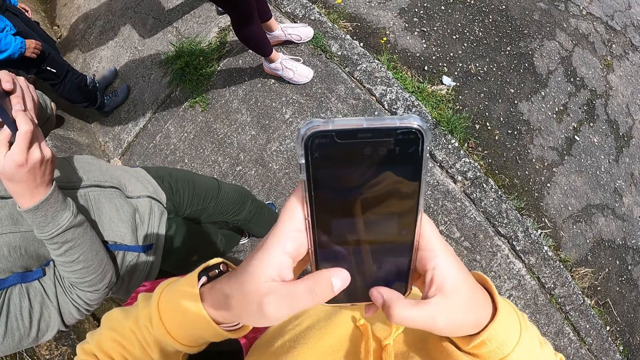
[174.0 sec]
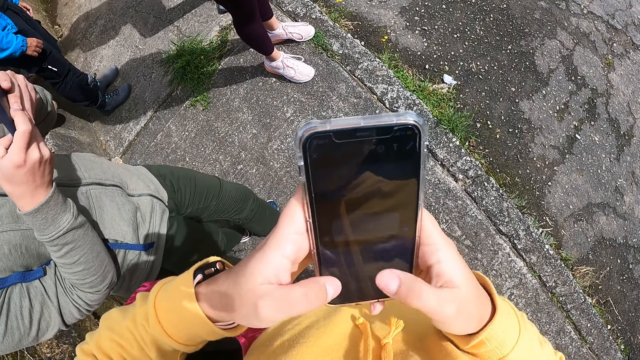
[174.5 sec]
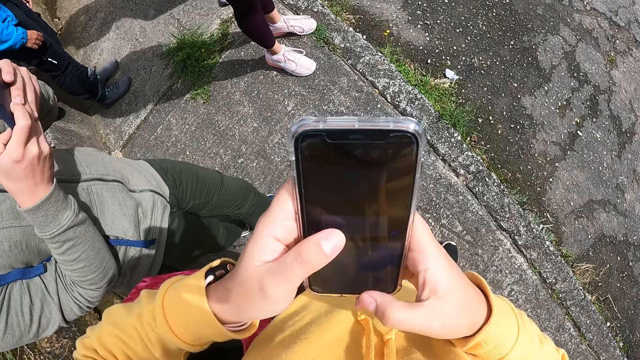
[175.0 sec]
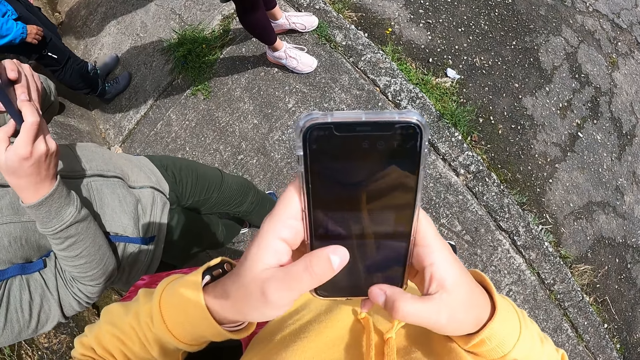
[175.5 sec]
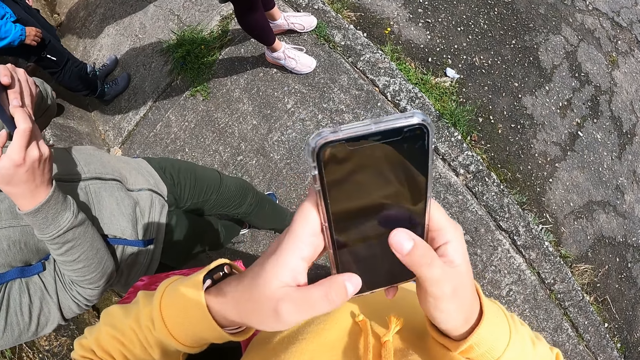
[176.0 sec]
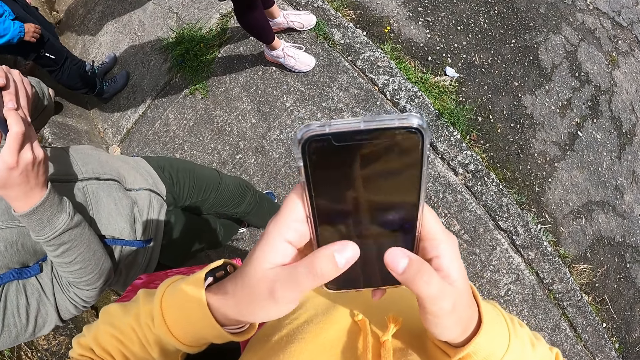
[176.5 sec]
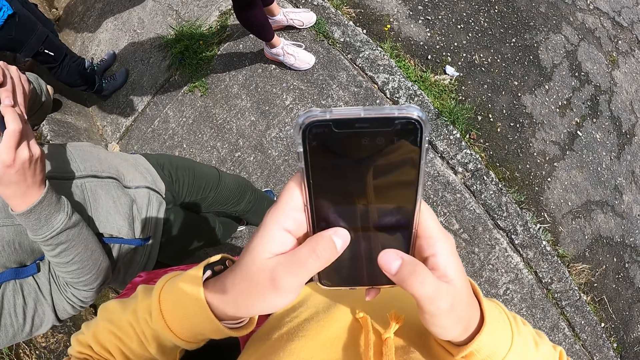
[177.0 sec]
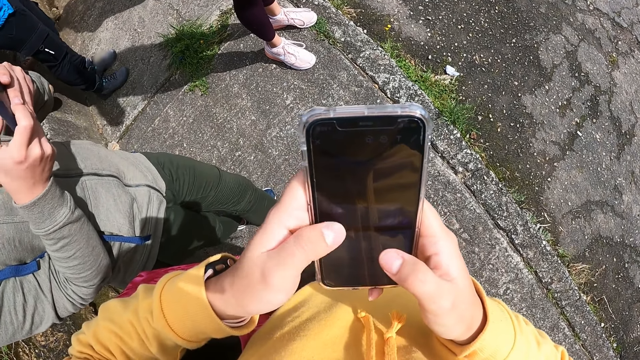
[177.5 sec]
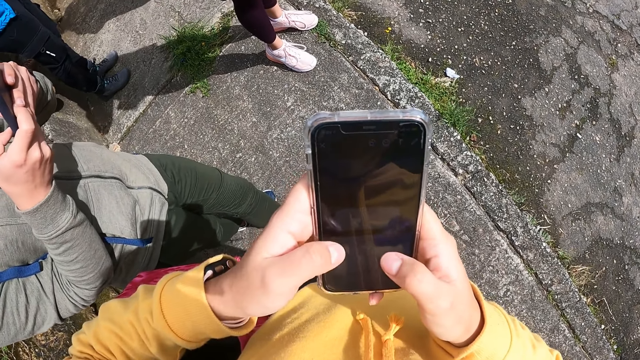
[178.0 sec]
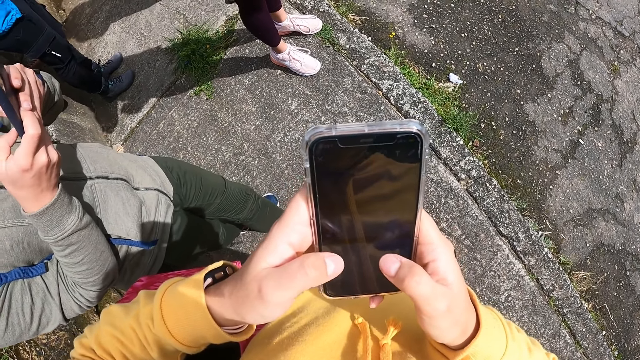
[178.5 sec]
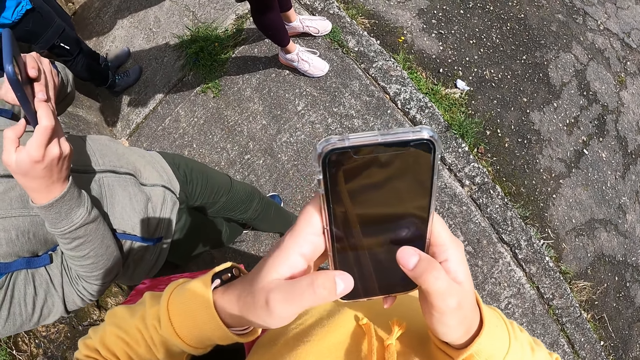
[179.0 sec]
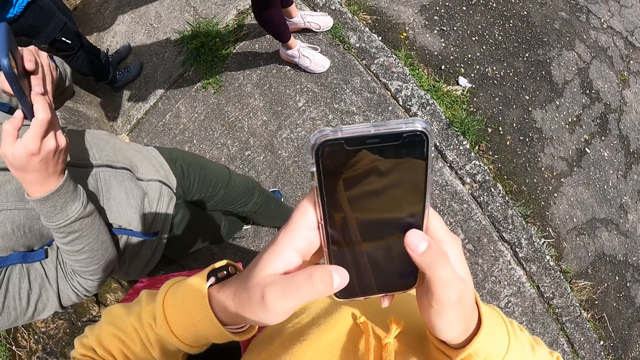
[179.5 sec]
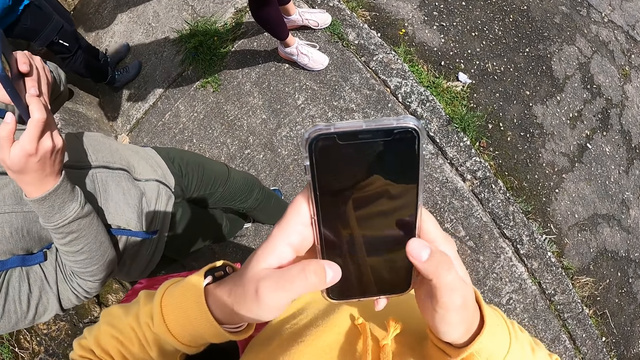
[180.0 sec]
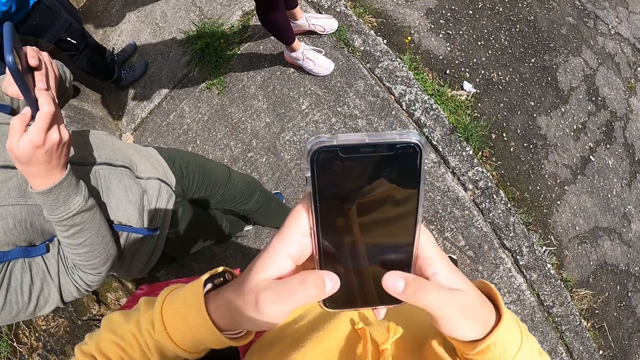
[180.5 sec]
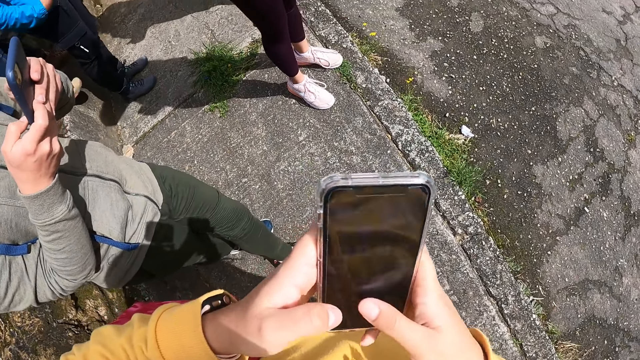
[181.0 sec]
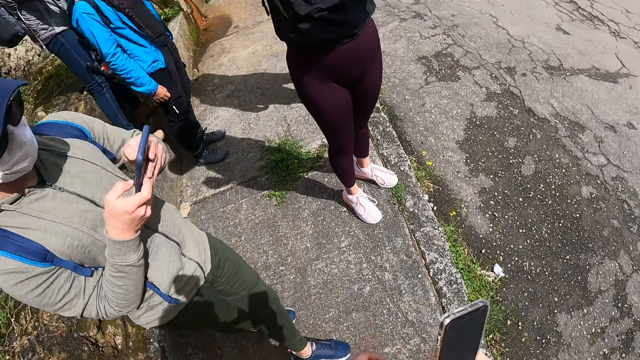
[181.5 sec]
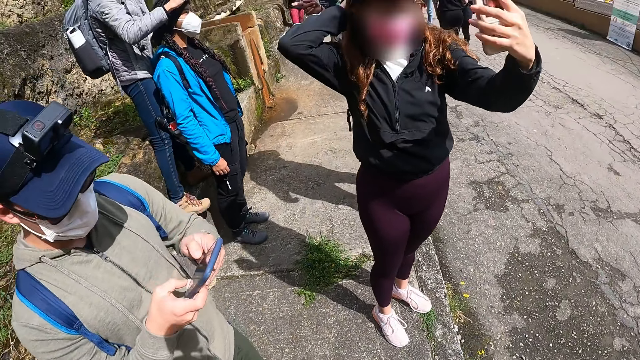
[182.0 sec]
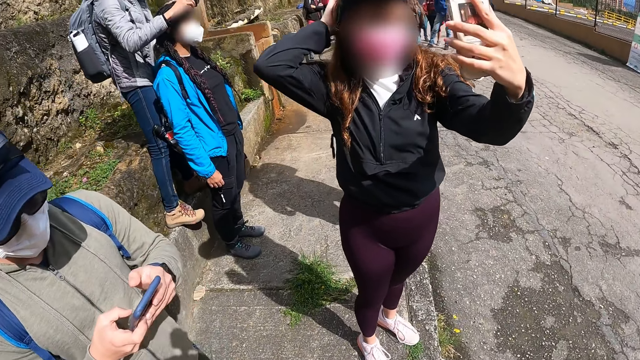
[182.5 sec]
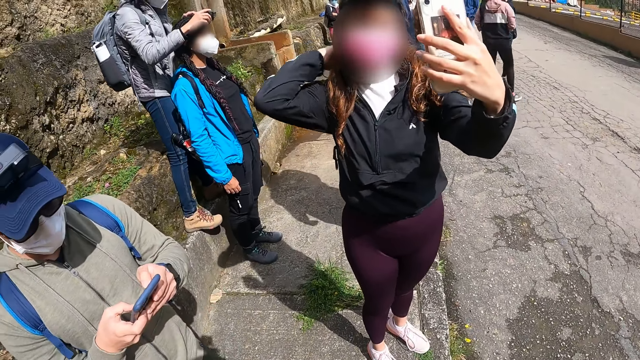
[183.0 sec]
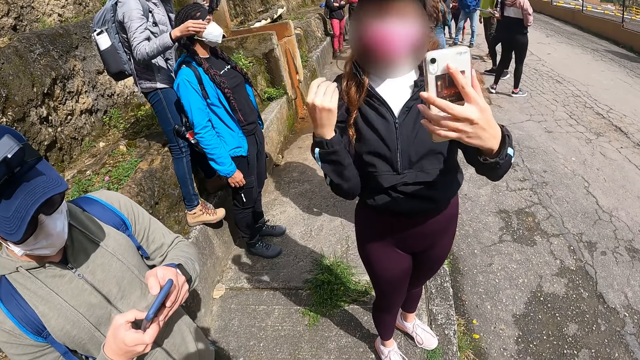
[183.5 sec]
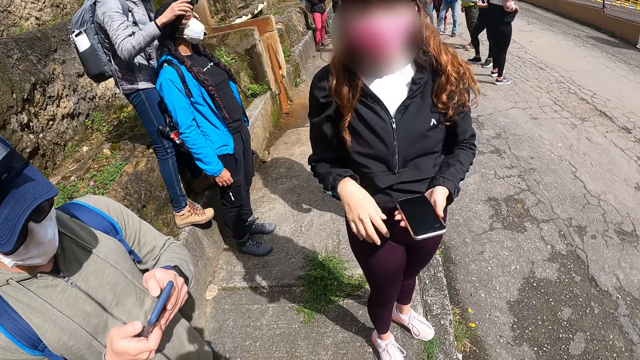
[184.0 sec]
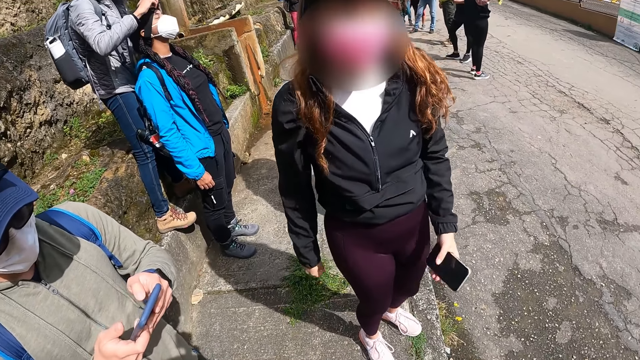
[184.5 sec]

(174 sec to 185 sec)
A woman adjusts the camera on another woman's head with both hands. A third woman operates the phone in her left hand.

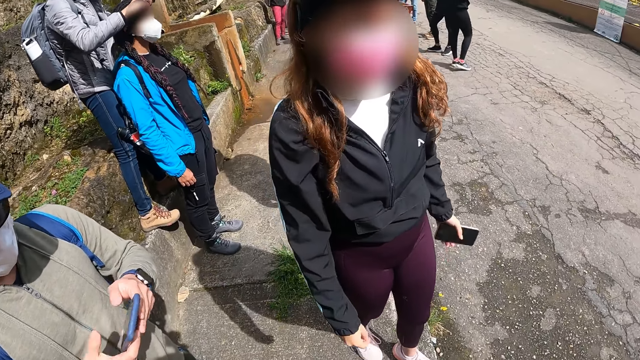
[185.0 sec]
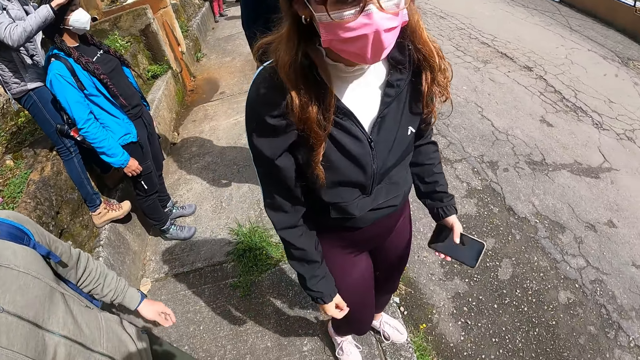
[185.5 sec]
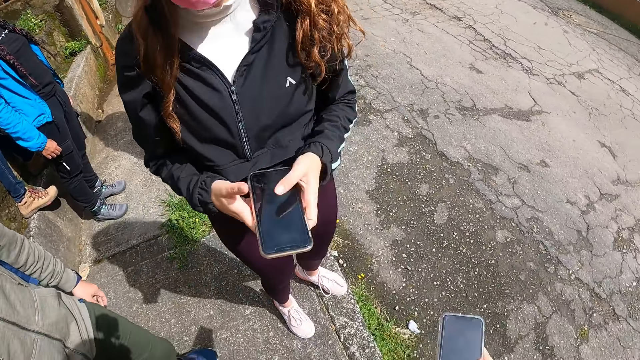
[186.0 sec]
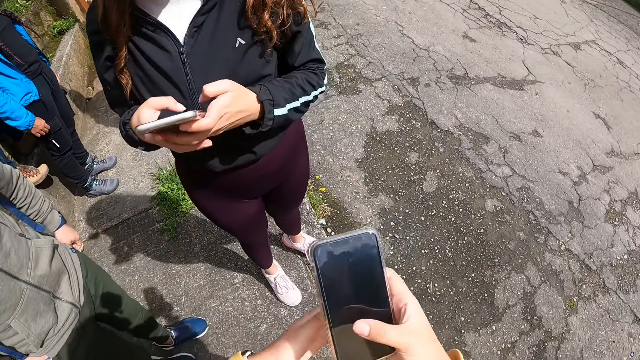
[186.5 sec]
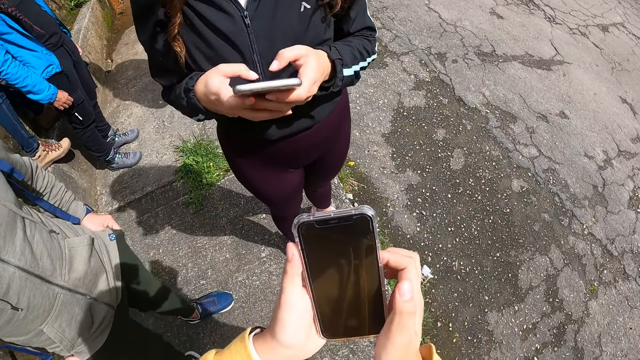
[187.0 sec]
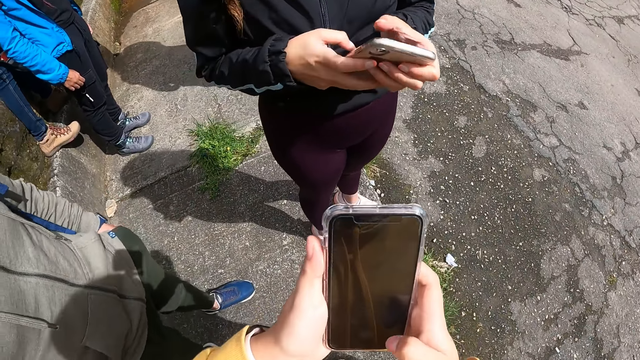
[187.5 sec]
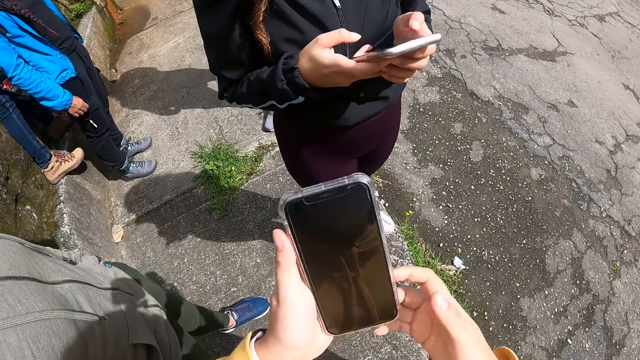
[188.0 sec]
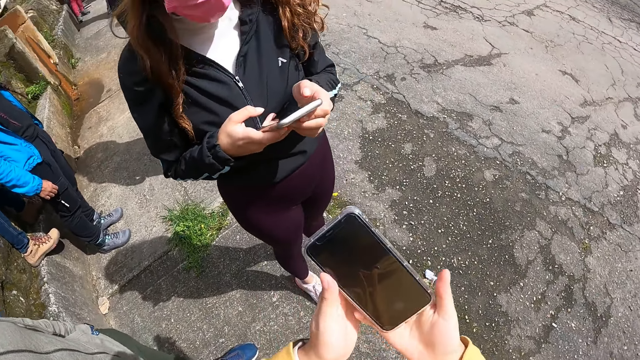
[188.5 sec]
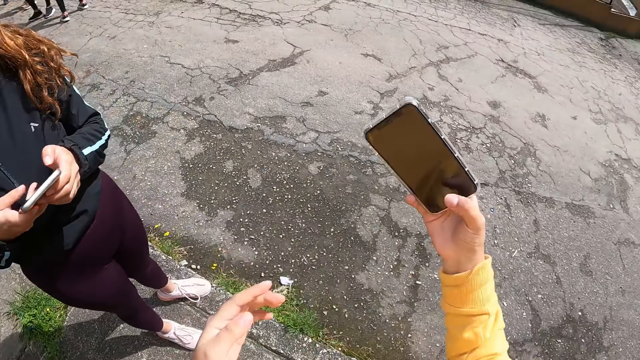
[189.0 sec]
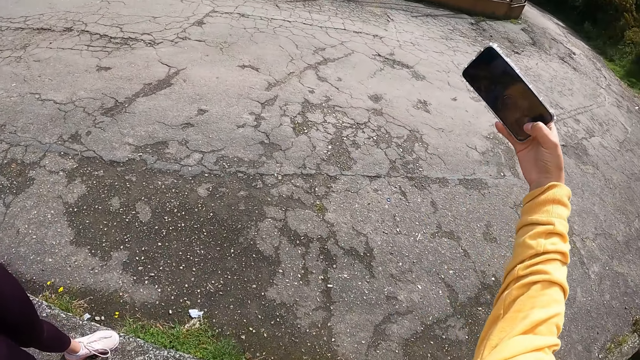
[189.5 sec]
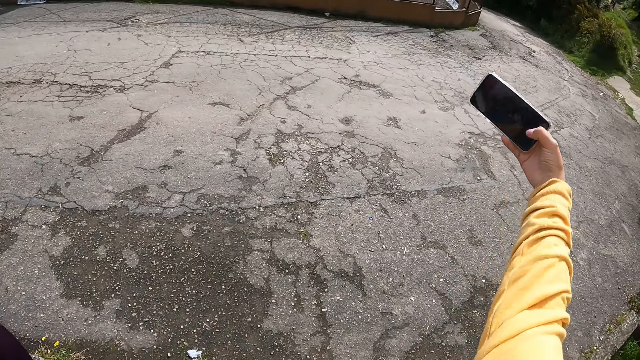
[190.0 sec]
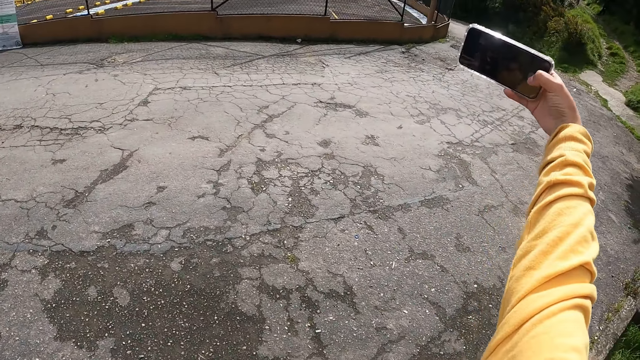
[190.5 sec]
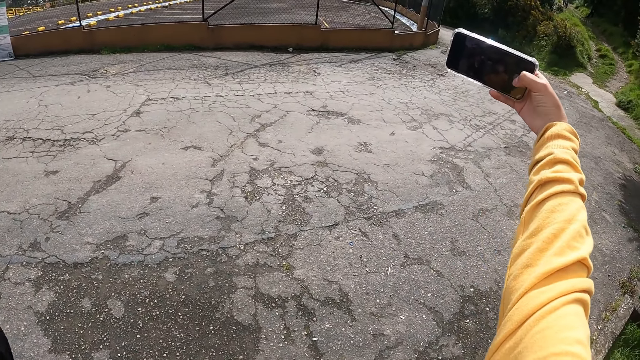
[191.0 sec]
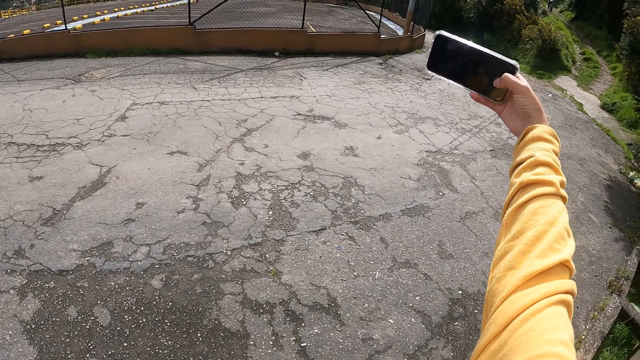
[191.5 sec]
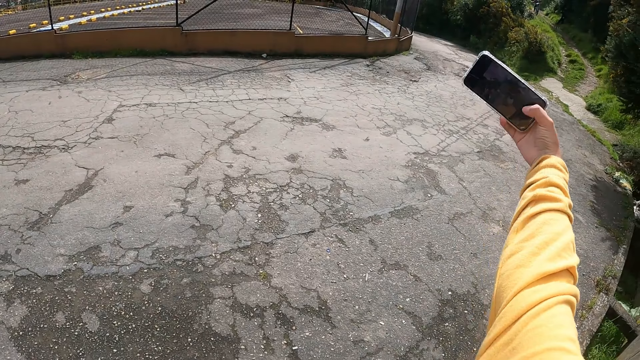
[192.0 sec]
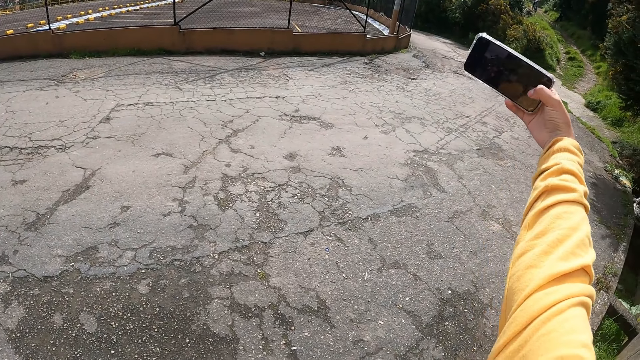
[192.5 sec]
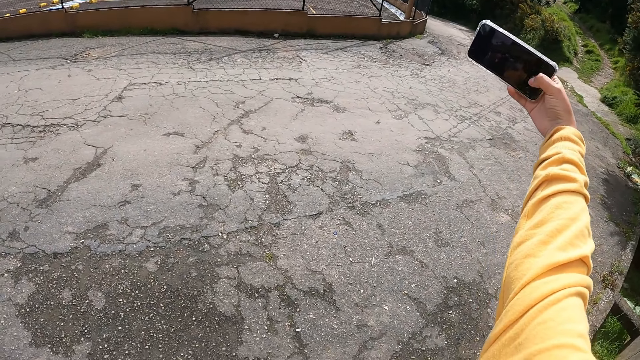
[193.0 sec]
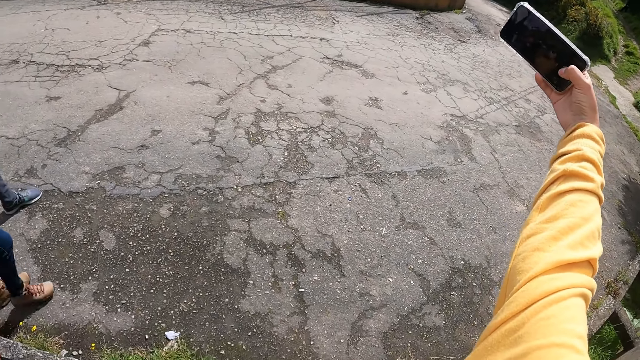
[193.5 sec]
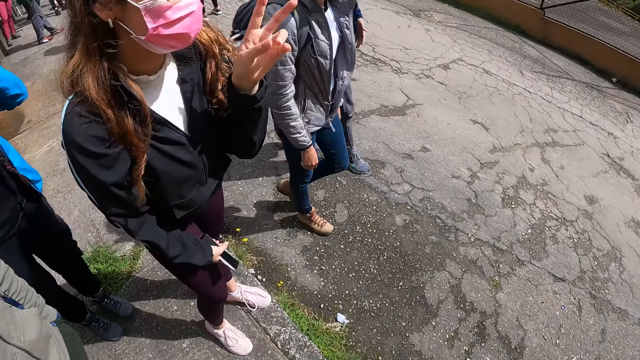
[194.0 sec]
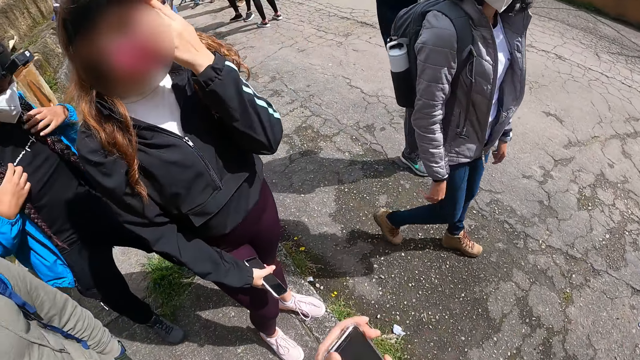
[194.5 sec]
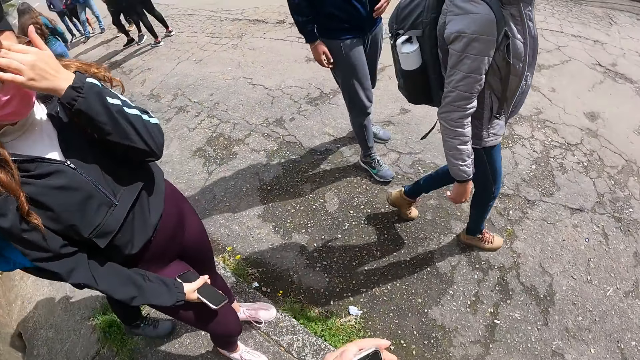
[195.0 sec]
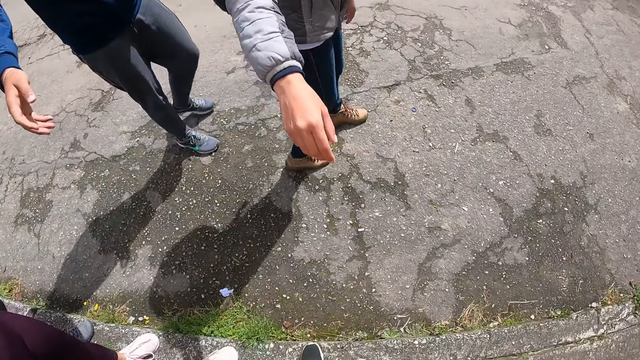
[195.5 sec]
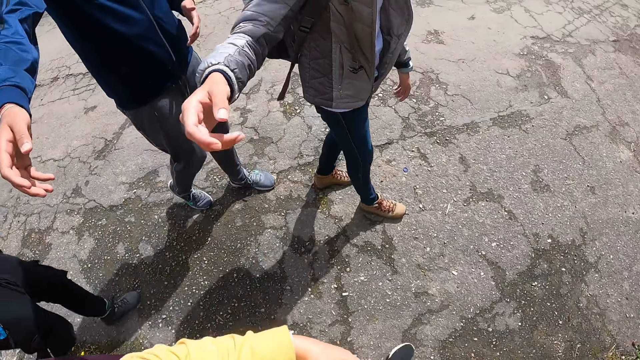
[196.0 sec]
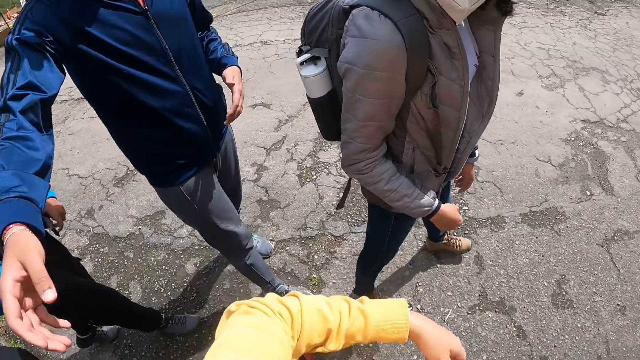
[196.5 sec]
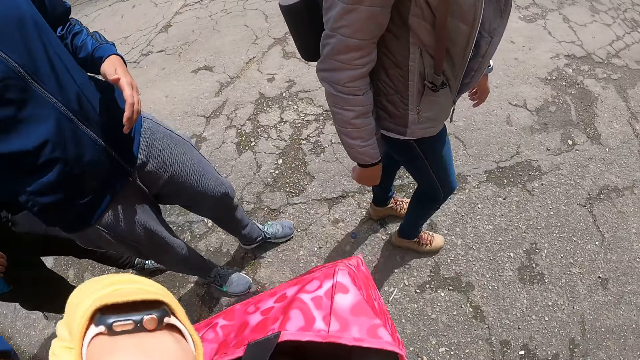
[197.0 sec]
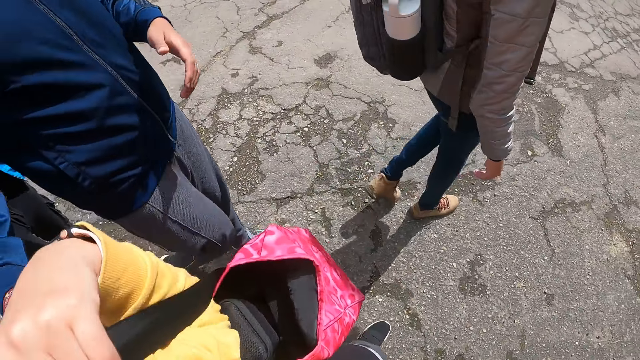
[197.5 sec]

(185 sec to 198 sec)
A woman operates the phone in her left hand with her right hand. The camera wearer passes the phone in her left hand to her right hand. She takes a selfie. She operates the phone in her right hand. Another woman holds her hair with both hands. The first woman adjusts a facemask on her face with her left hand. The camera wearer passes the phone in her right hand to her left hand. A person points at the camera wearer. The camera wearer takes the bag from her shoulder with her left hand.
